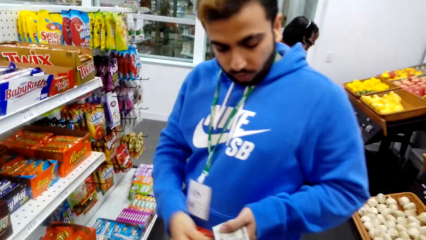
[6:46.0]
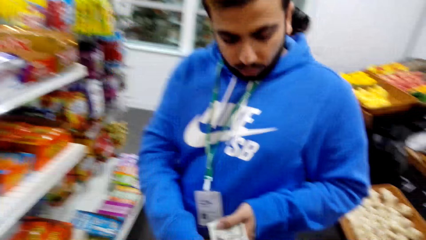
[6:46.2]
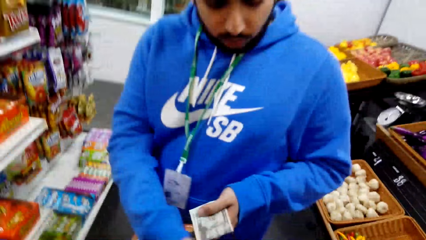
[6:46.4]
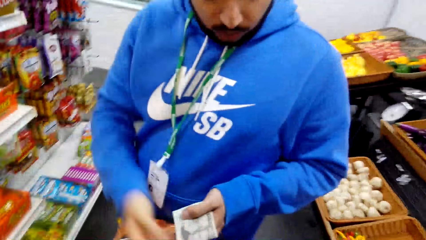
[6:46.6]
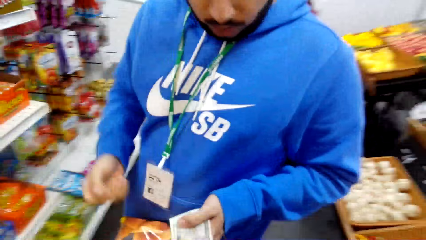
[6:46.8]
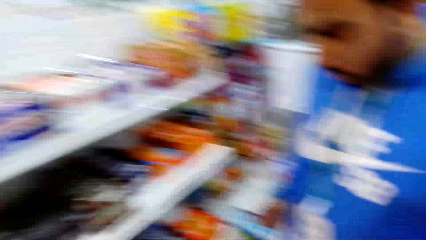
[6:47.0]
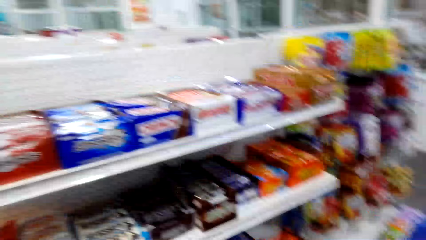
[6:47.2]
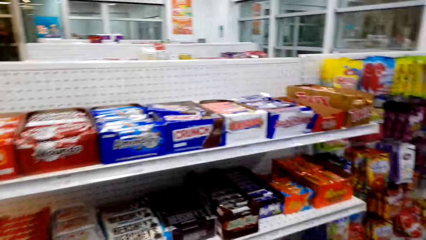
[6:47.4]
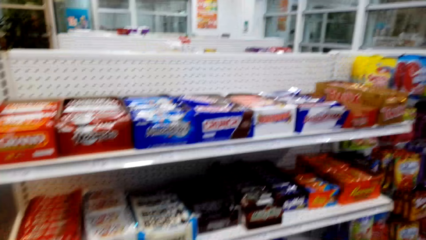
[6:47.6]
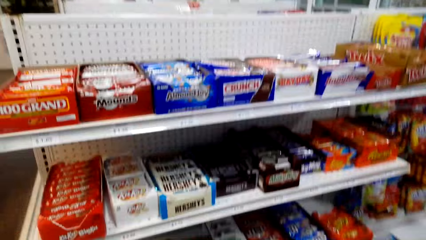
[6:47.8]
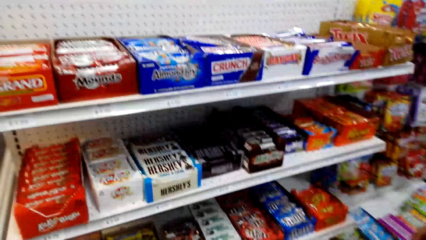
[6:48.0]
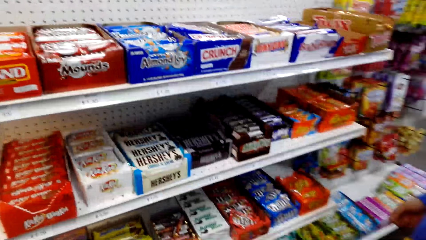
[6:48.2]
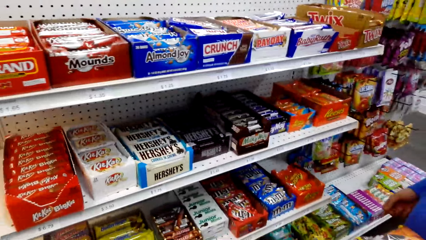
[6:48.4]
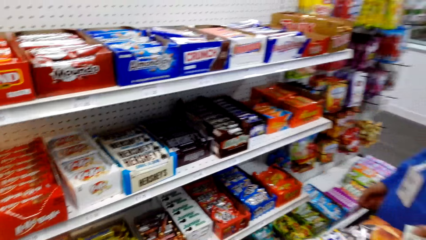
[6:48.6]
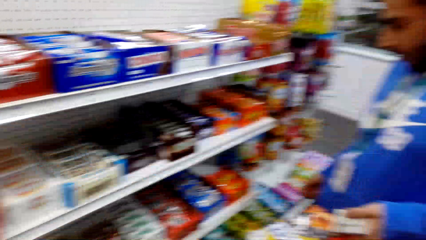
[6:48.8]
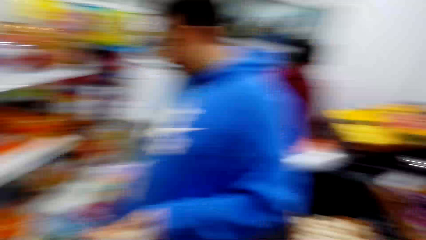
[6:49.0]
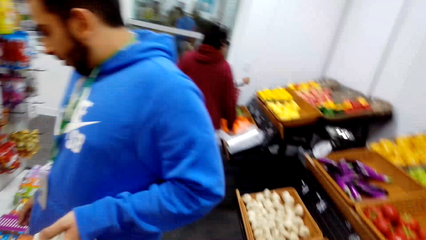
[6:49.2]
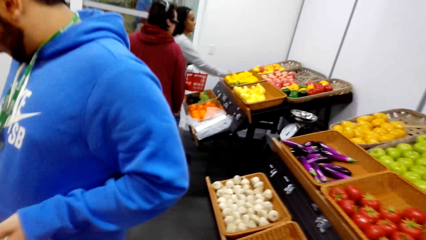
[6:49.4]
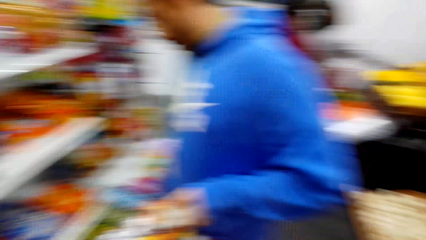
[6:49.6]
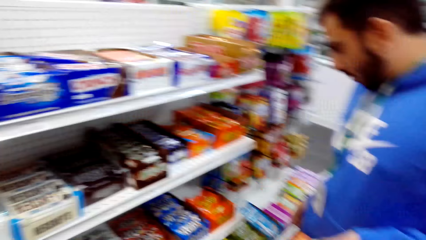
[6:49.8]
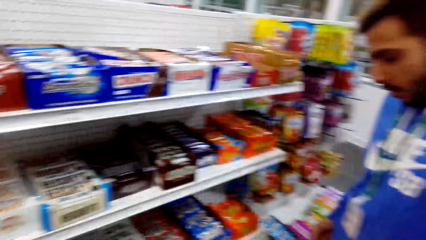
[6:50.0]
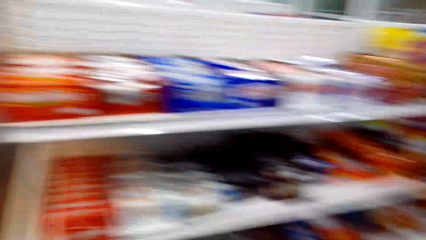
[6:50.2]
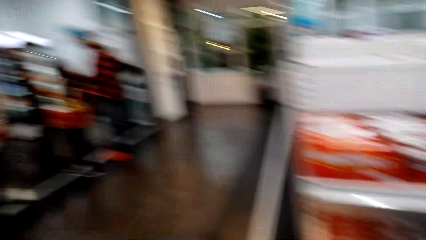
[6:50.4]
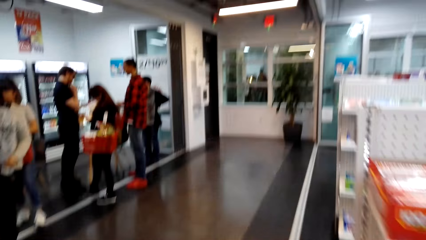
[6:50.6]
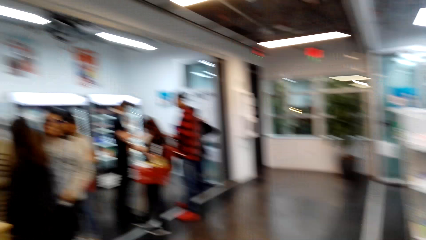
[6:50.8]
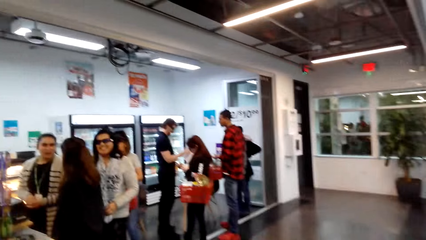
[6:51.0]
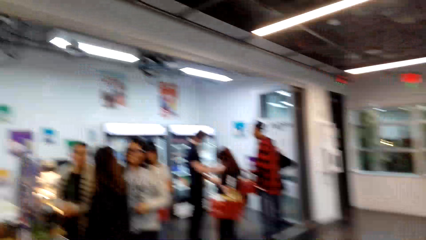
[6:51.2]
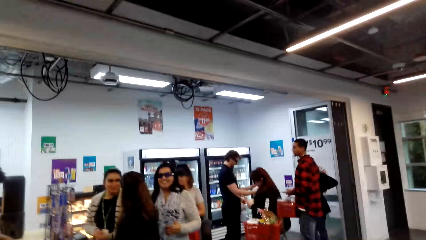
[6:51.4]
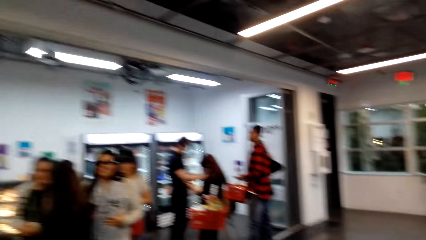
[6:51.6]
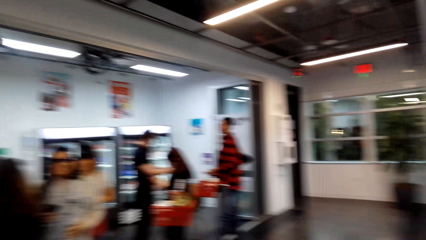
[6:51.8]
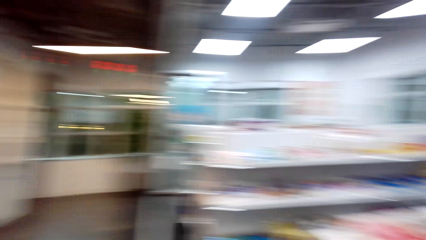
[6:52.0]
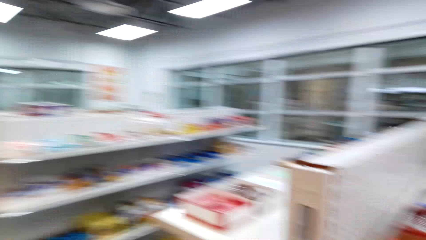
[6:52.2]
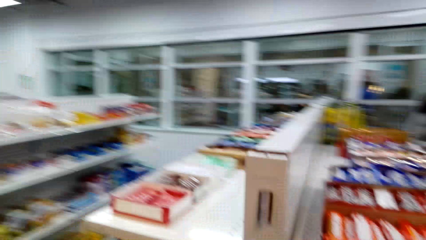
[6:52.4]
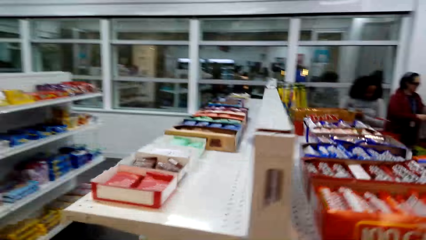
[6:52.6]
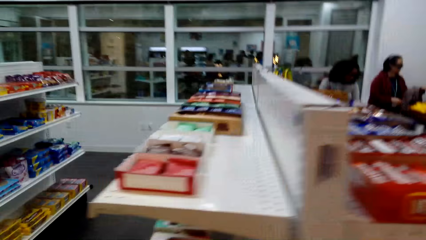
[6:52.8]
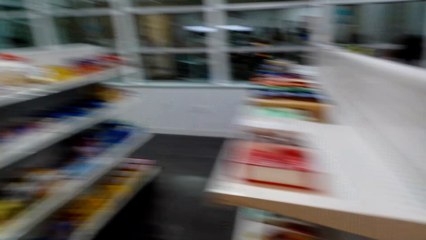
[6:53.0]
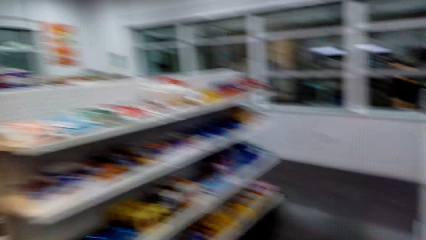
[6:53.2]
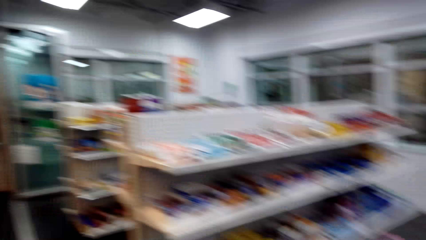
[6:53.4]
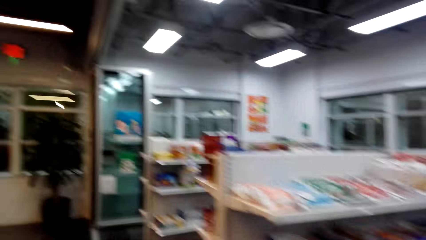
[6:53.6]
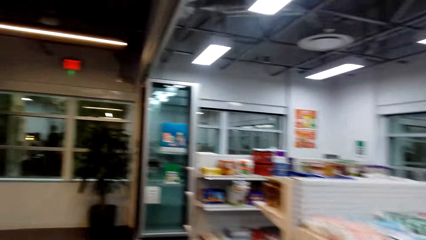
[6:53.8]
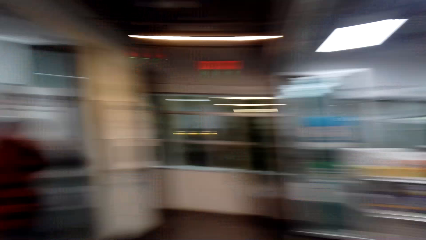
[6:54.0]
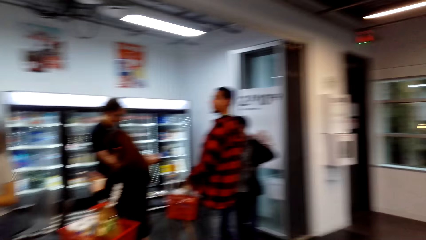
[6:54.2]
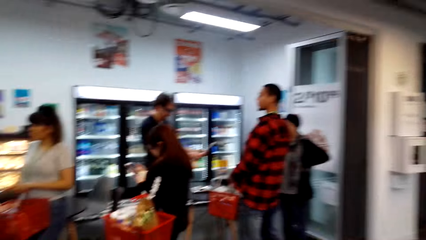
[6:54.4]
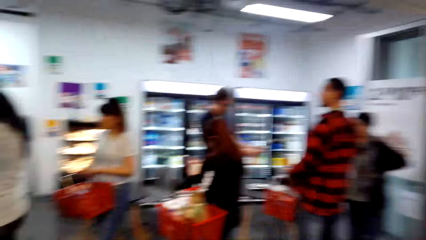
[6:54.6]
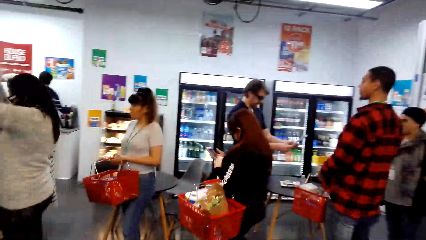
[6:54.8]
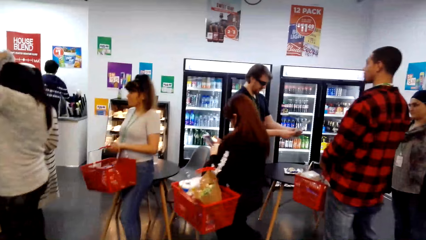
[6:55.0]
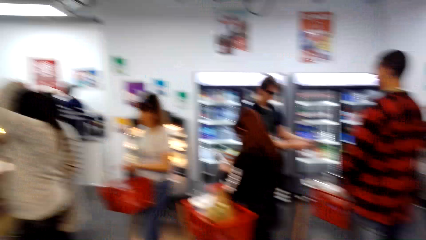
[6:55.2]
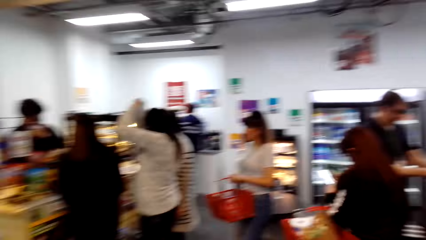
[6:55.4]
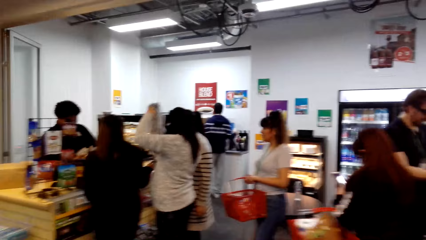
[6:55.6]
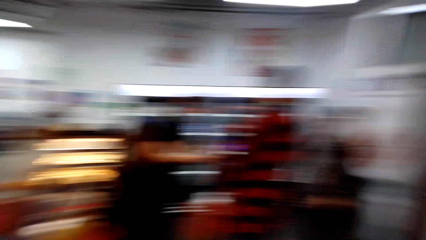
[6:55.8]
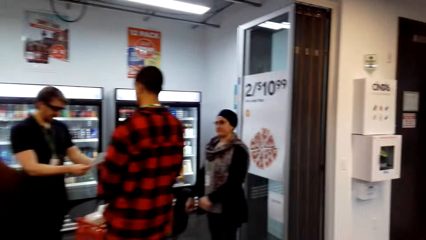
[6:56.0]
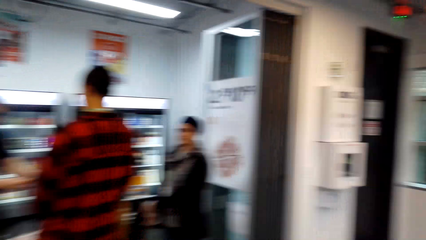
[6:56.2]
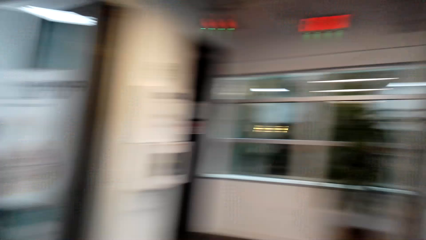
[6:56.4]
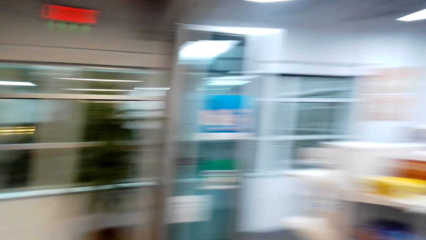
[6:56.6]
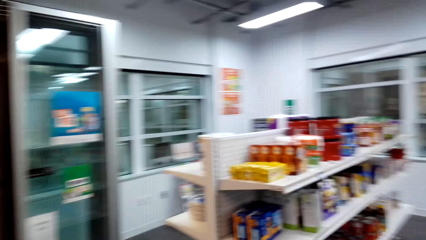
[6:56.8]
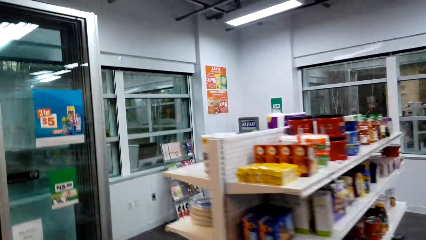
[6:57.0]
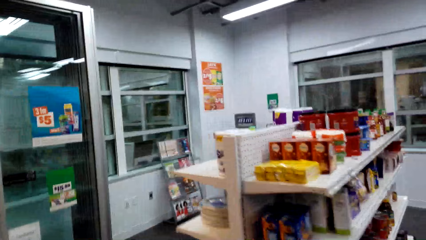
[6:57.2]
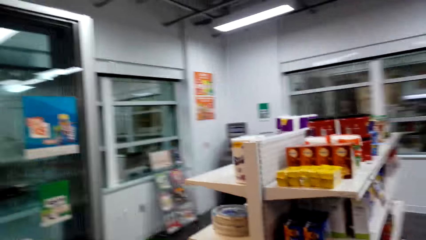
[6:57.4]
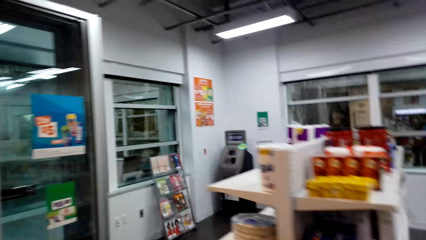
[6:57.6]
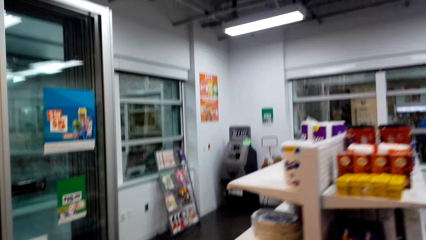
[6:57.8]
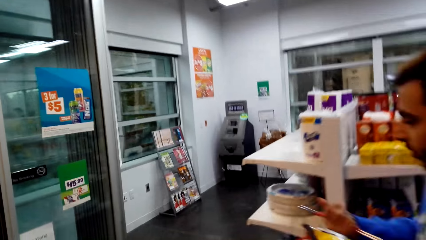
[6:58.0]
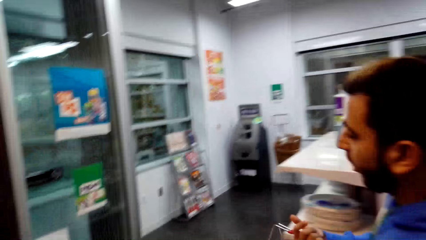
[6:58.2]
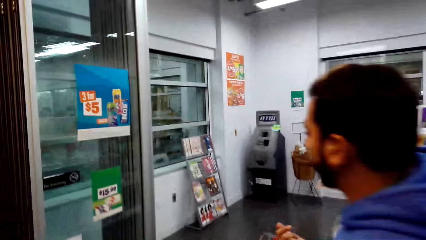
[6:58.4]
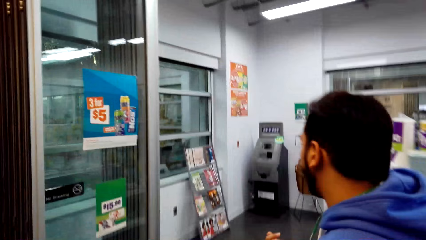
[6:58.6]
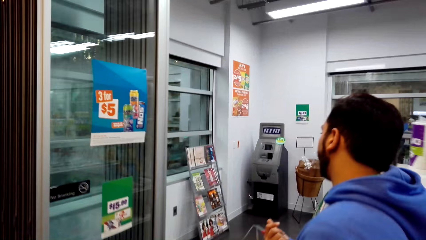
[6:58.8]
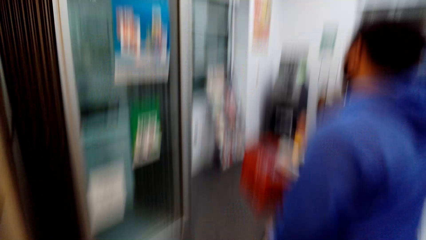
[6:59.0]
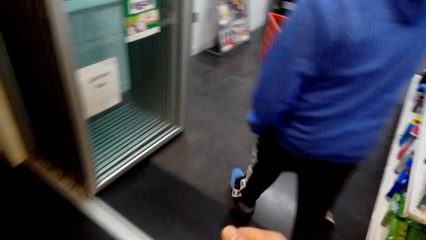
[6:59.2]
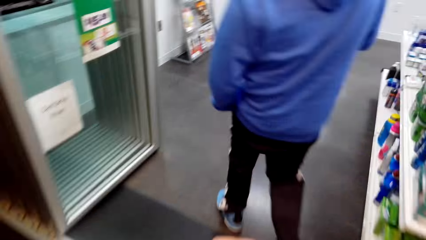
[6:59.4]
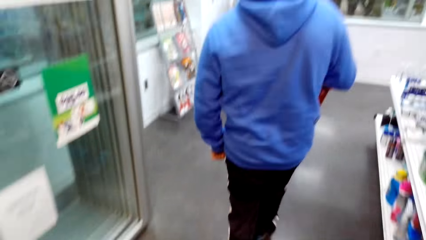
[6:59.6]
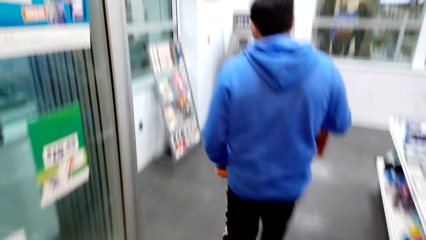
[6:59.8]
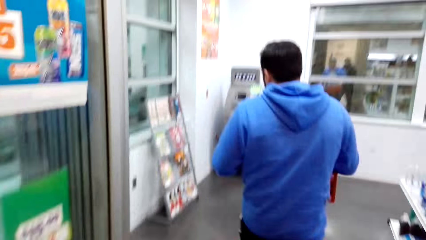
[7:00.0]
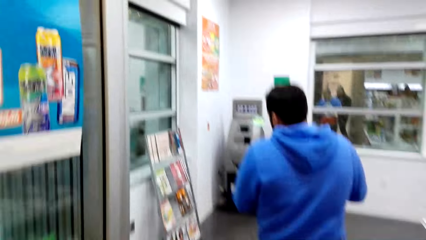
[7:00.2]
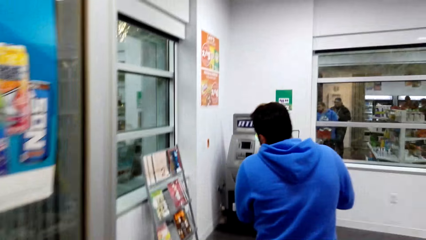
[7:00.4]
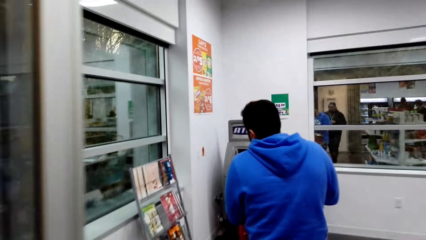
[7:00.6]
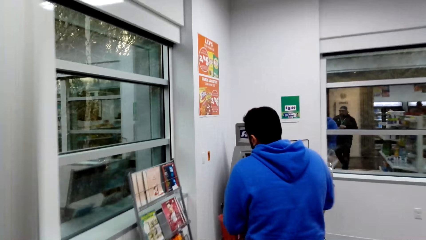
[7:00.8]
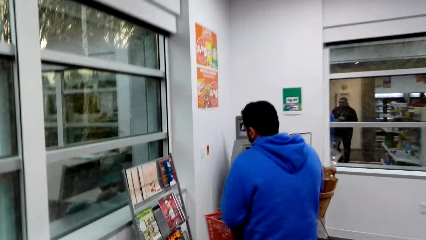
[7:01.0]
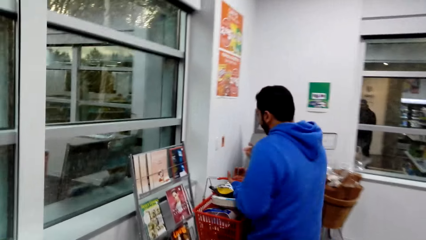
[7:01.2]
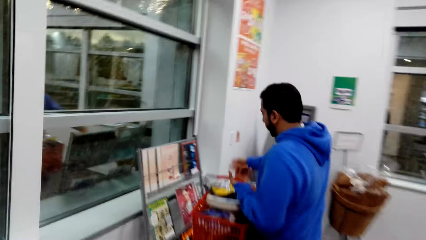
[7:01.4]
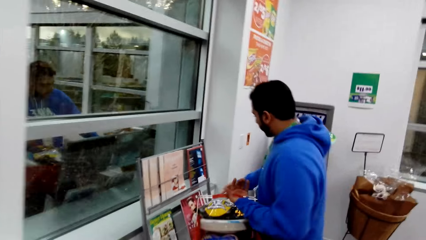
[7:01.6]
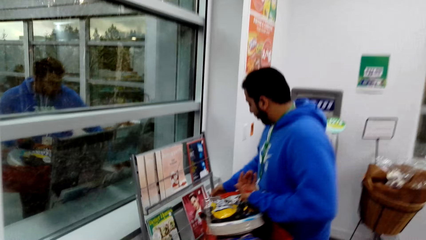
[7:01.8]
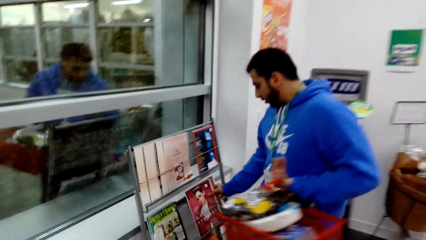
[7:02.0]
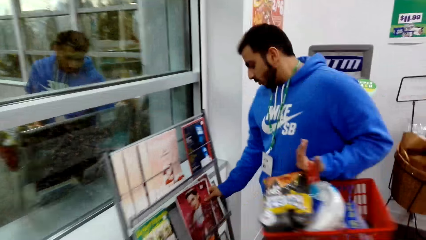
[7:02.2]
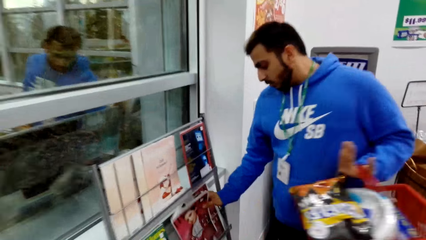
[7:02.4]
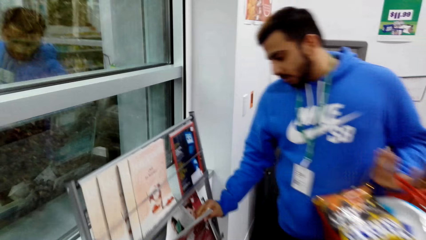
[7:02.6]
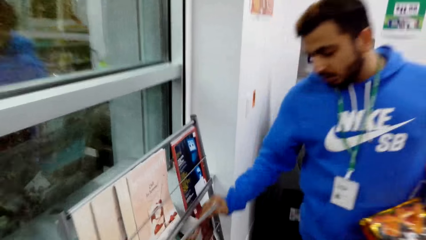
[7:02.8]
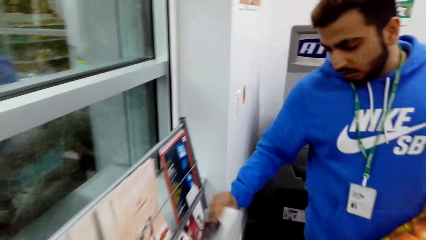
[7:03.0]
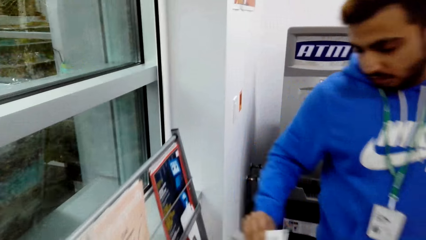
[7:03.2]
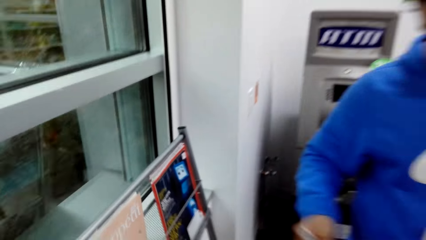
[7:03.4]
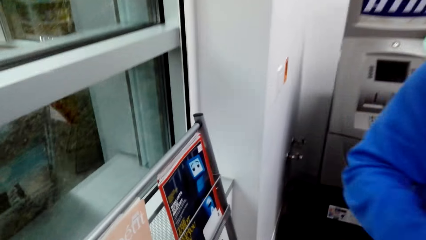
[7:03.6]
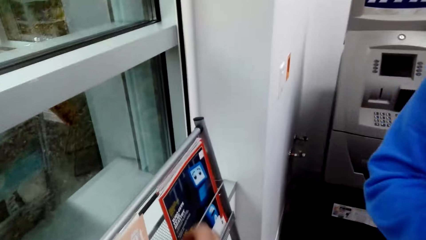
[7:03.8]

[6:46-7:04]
A man takes something from the shelf. The camera wearer looks around and walks in the supermarket. They dialogue with the man. The man takes a novel or magazine from the shelf.
